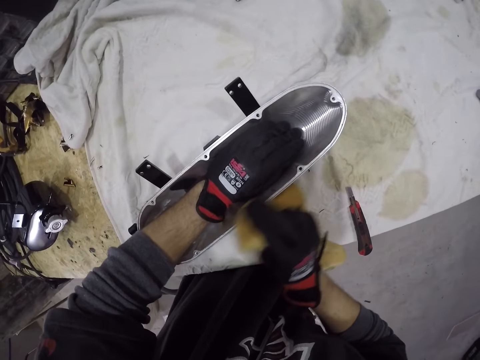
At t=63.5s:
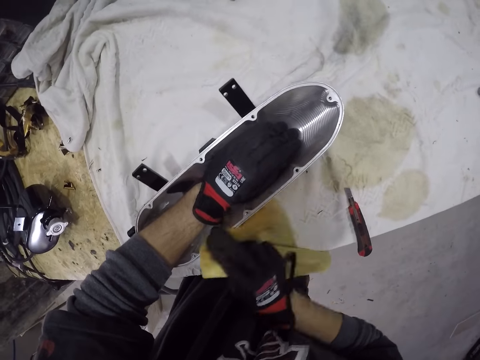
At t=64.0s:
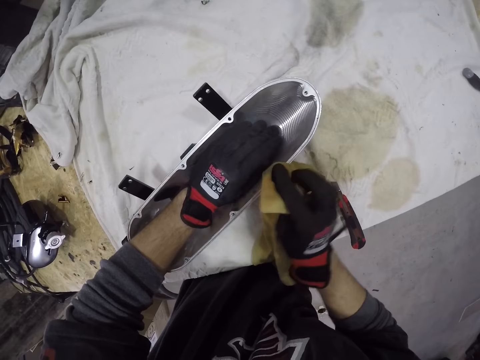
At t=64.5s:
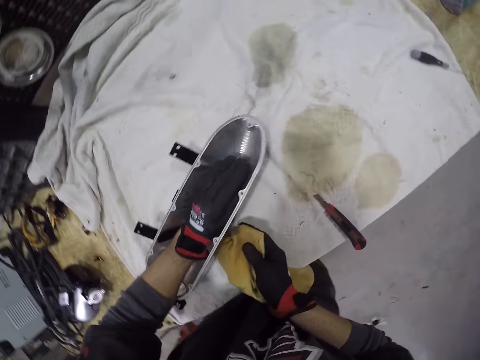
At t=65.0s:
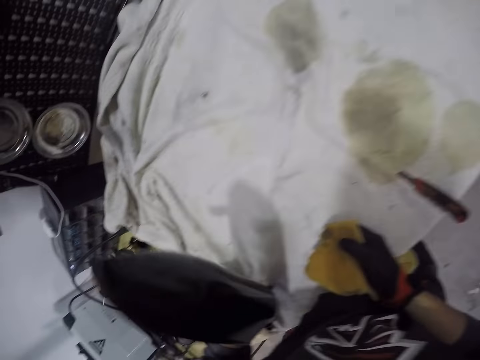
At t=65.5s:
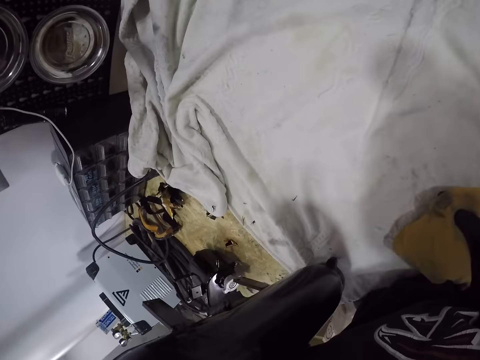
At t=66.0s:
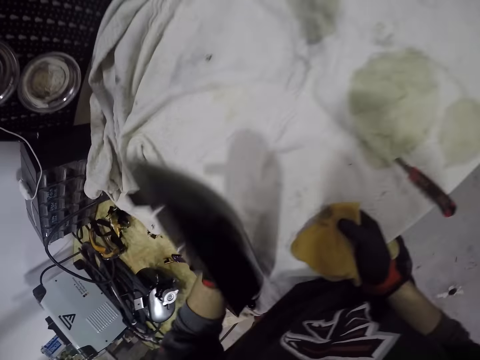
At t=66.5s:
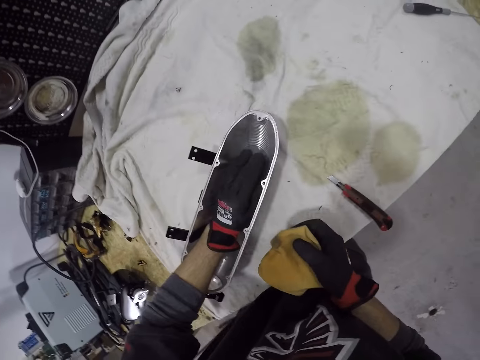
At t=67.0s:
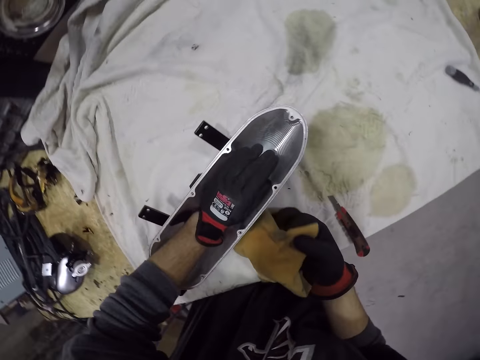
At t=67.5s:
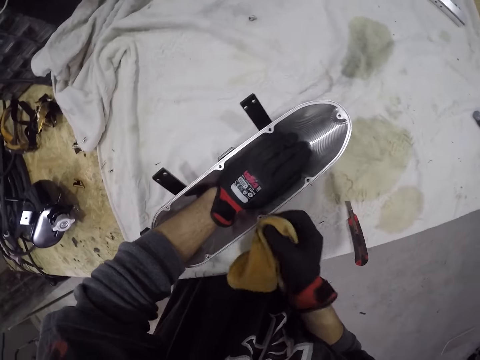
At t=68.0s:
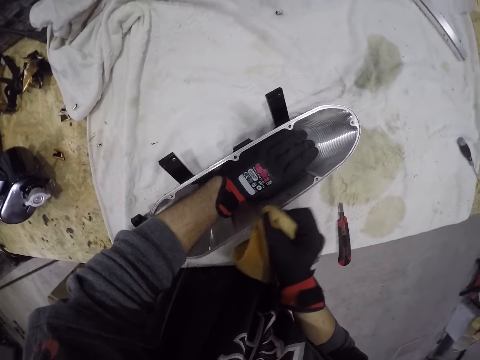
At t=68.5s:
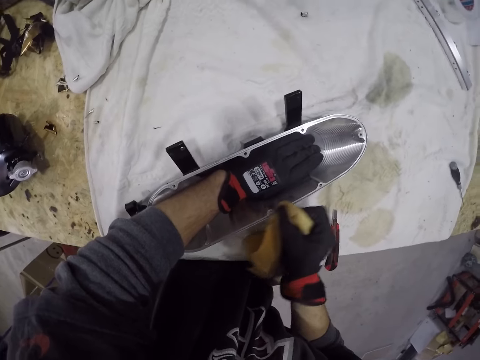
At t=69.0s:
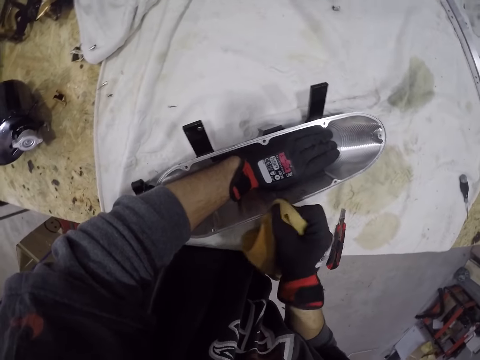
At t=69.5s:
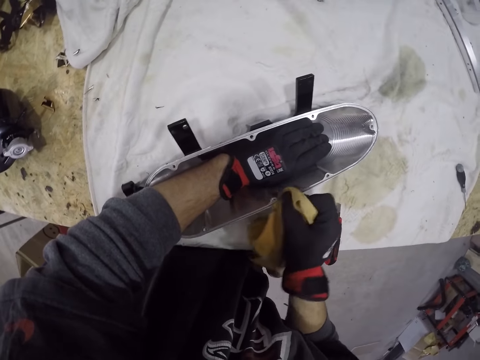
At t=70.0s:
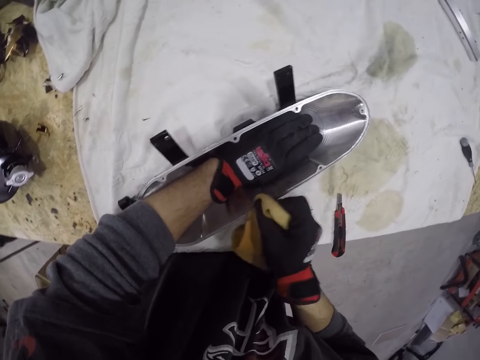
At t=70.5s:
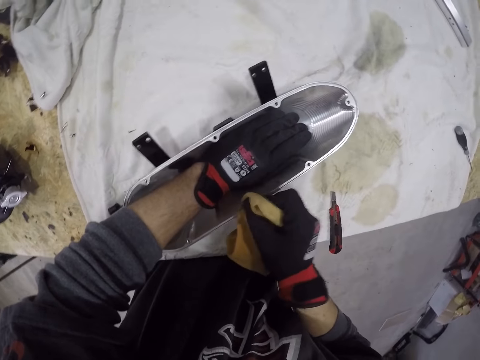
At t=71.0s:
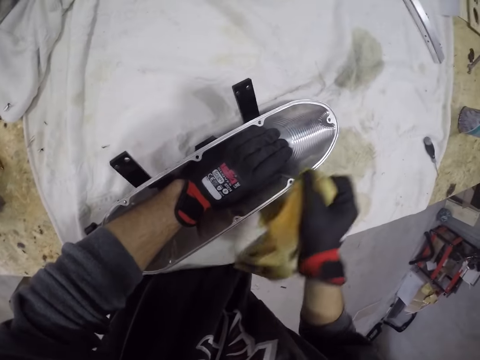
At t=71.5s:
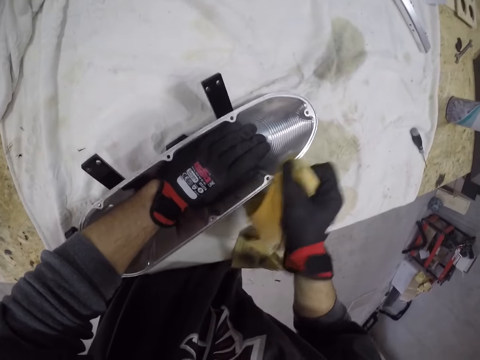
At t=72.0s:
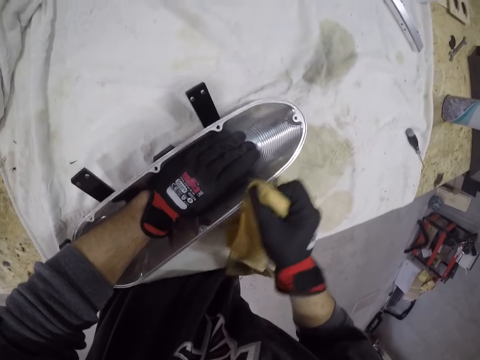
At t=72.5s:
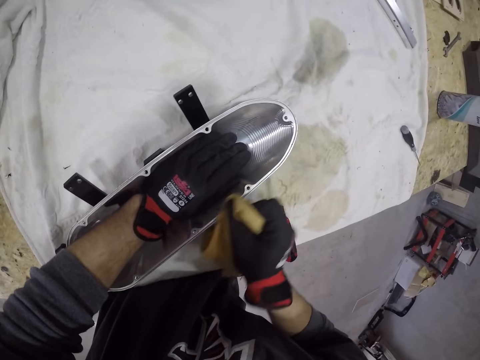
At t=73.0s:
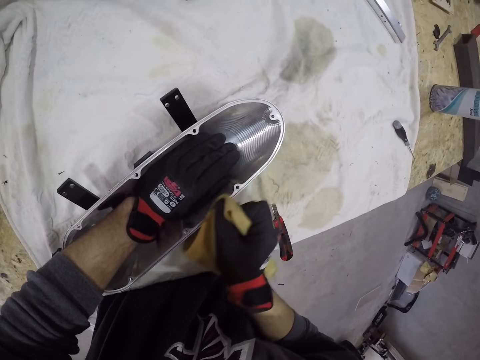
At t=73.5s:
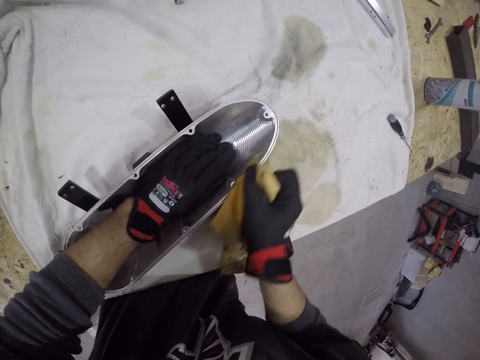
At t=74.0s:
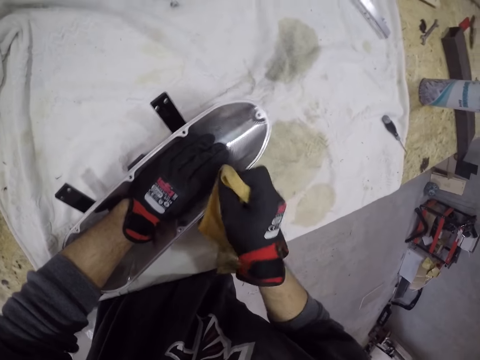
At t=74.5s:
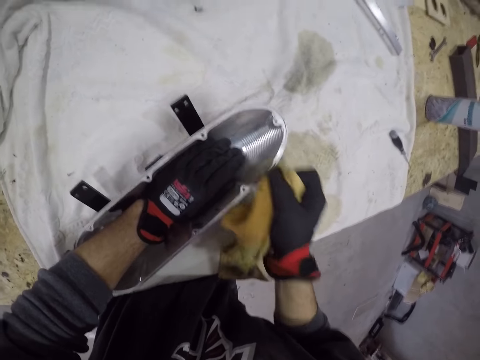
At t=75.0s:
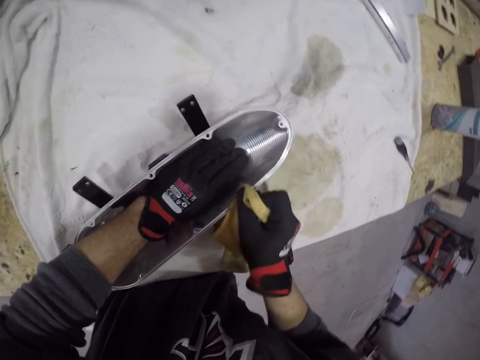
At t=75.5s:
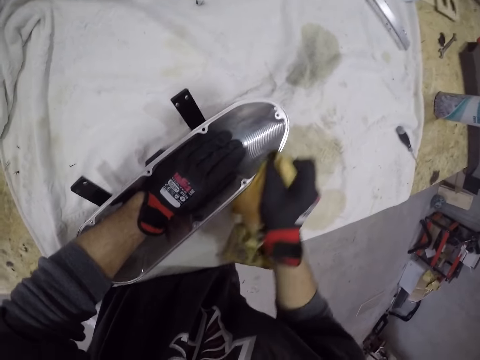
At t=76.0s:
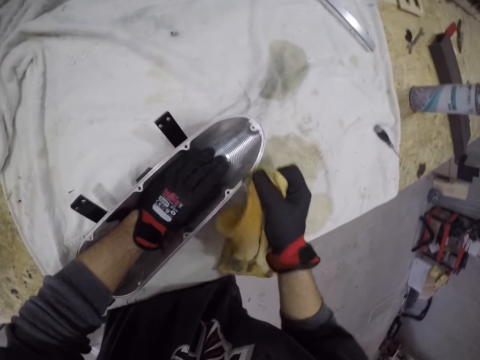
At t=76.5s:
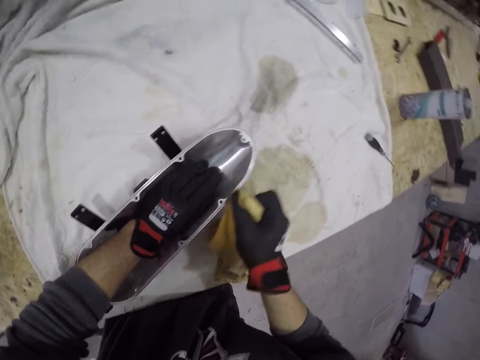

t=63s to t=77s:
The camera wearer lifts the headlight case on the table with his gloved left hand. He places the headlight case on the workshop table with his gloved left hand. He cleans the headlight case in his gloved left hand with the rag in his gloved right hand.

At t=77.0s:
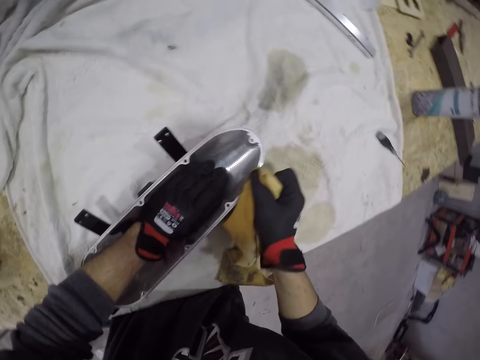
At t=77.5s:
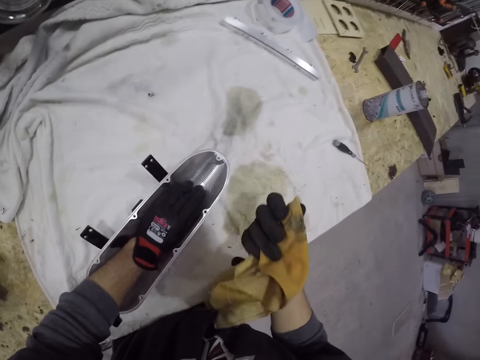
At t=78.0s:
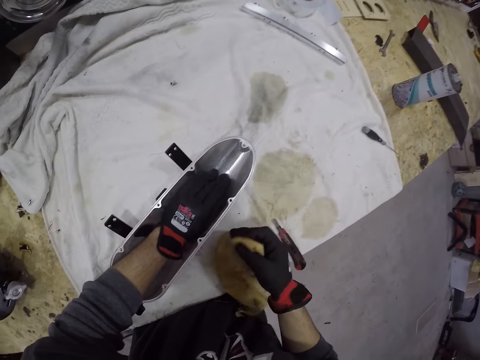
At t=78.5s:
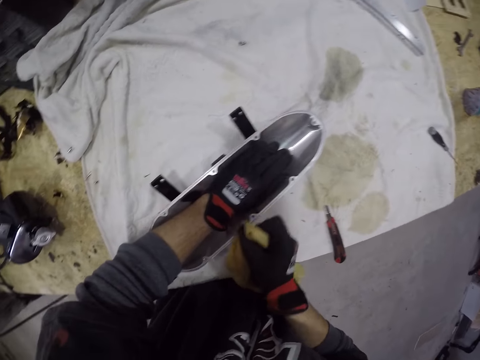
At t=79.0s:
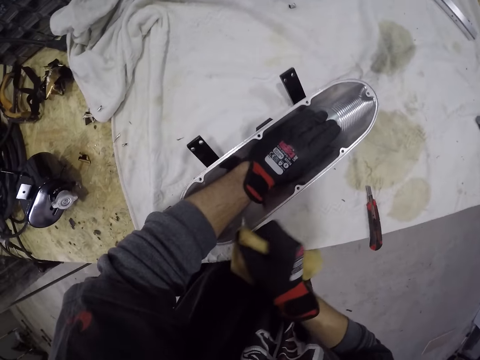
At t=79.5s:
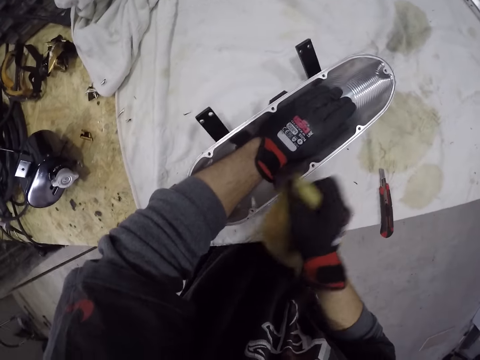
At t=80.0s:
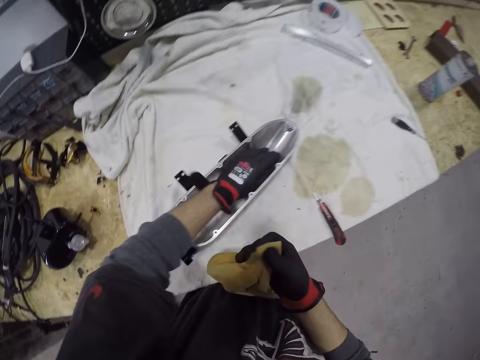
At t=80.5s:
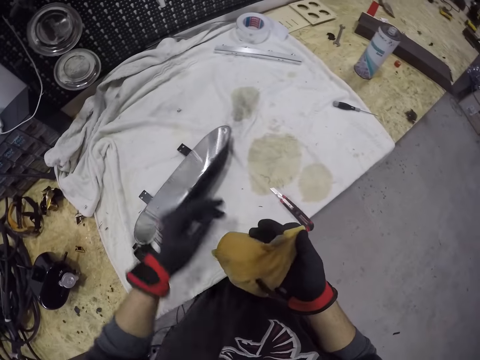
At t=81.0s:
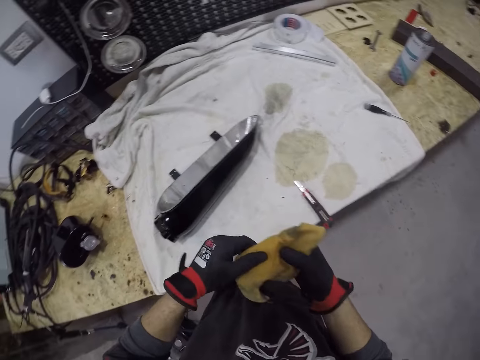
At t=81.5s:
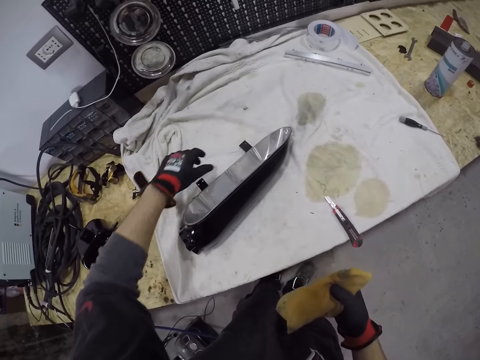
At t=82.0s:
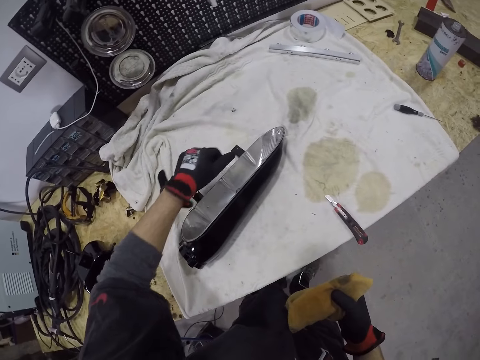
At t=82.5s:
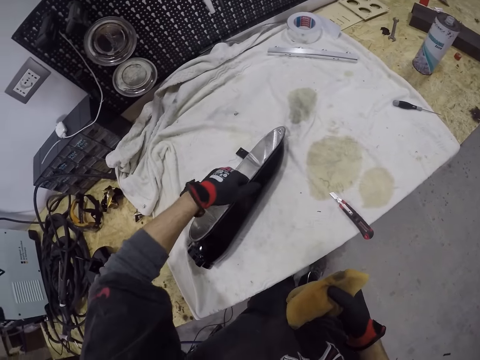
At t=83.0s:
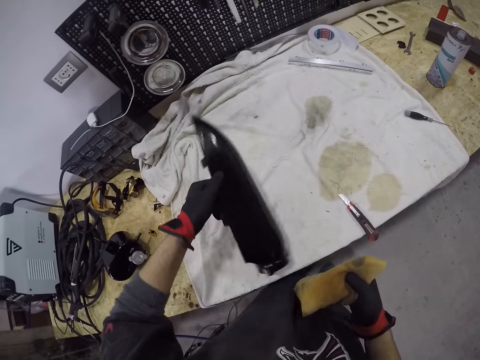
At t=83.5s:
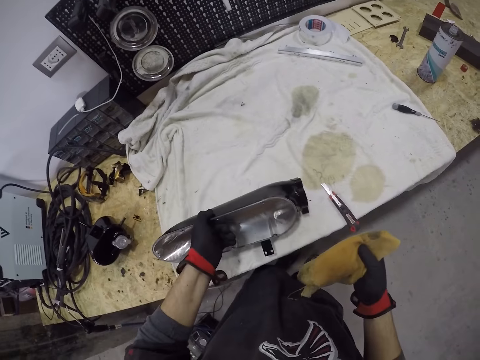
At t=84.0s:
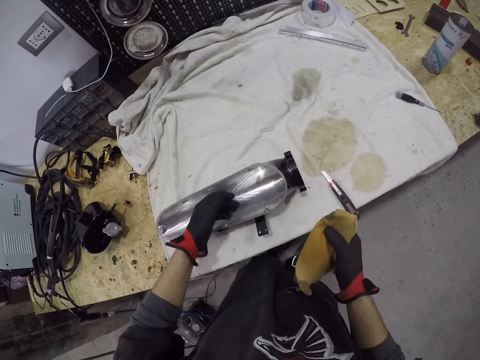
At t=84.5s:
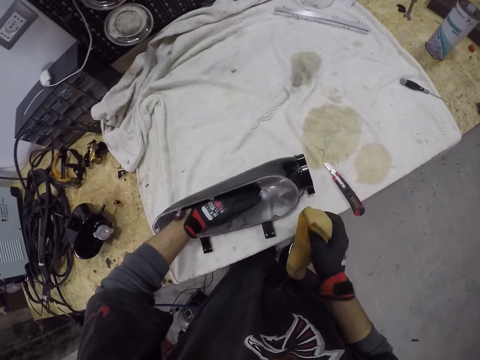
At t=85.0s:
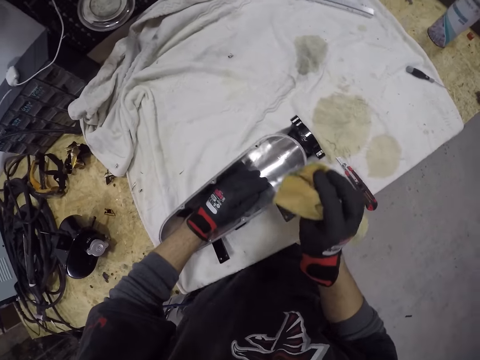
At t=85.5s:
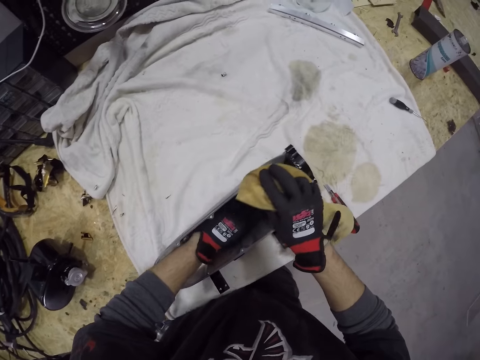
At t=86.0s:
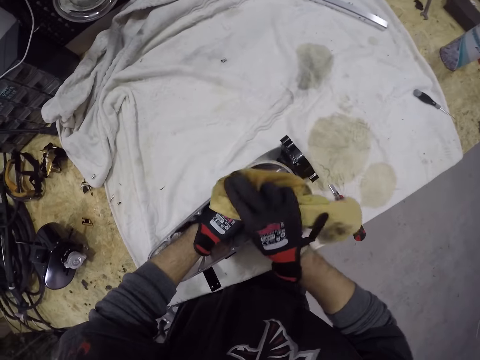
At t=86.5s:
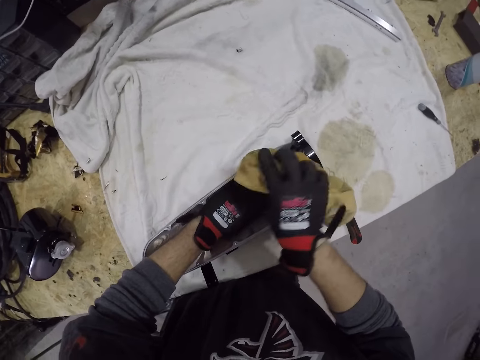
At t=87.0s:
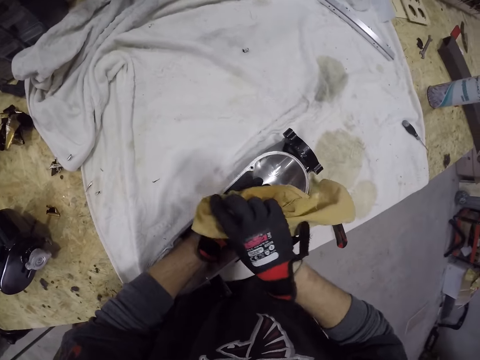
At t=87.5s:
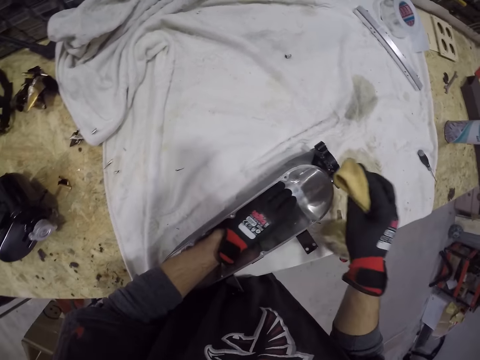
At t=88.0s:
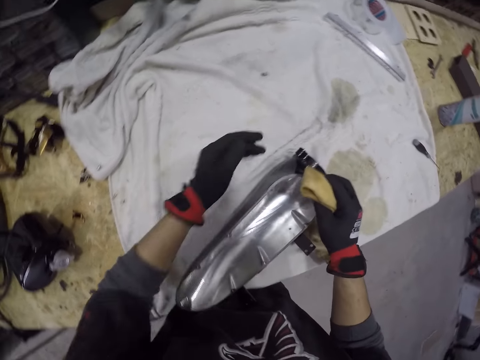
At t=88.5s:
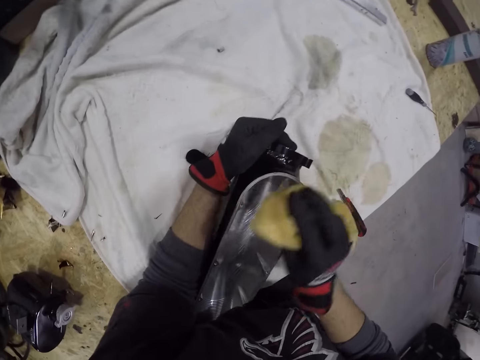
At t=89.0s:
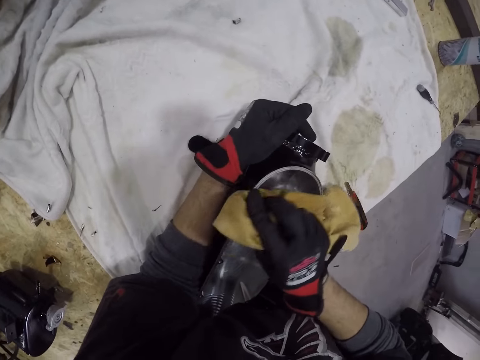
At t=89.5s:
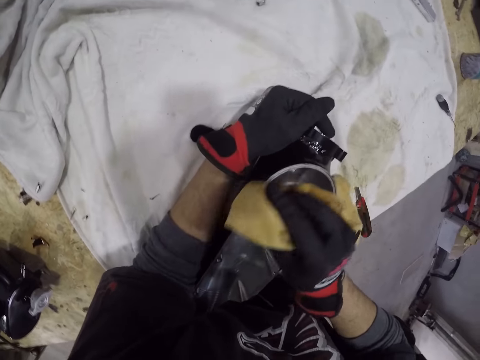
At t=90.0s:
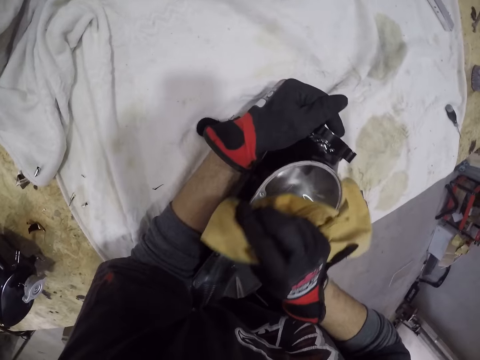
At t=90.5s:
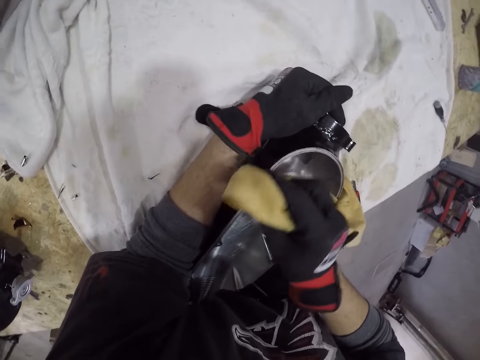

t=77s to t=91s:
The camera wearer holds the rag with both gloved hands. He picks up the headlight case on the table with his gloved left hand. He cleans the headlight case in his gloved left hand with the rag in his gloved right hand.
